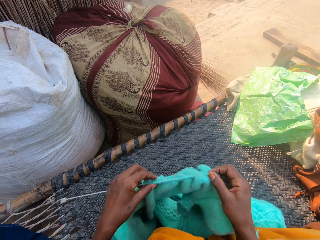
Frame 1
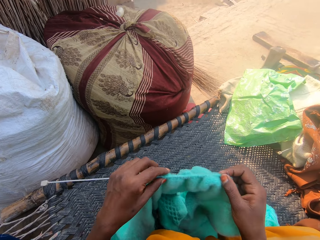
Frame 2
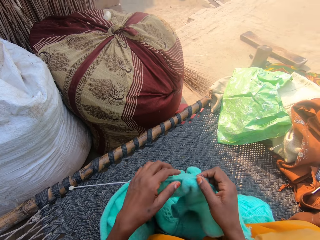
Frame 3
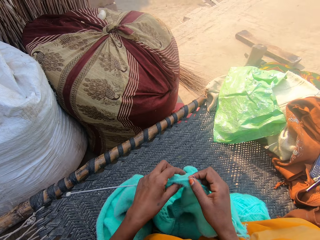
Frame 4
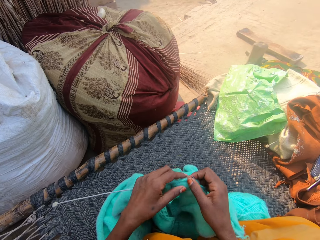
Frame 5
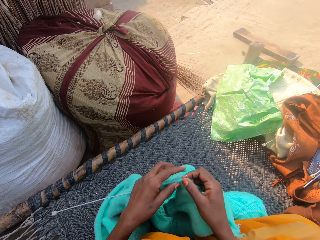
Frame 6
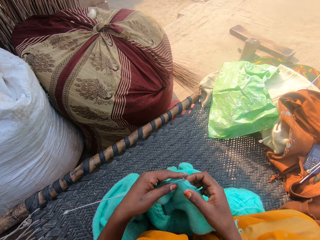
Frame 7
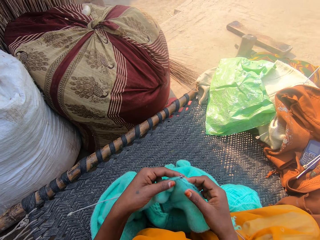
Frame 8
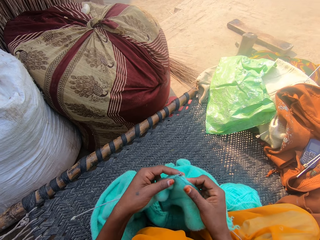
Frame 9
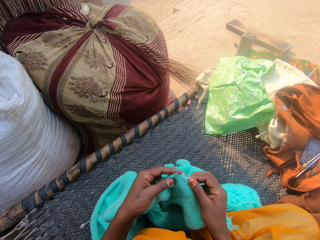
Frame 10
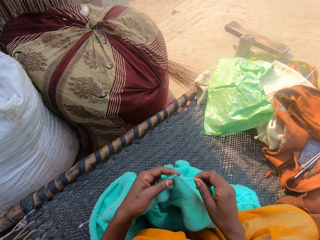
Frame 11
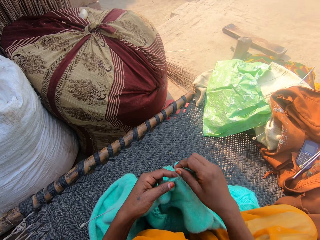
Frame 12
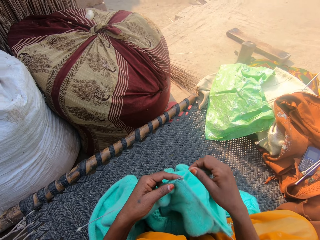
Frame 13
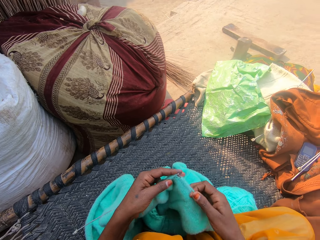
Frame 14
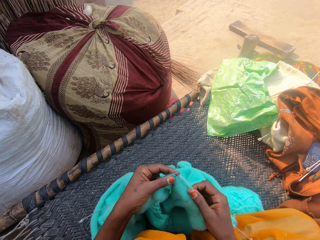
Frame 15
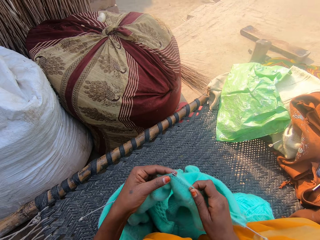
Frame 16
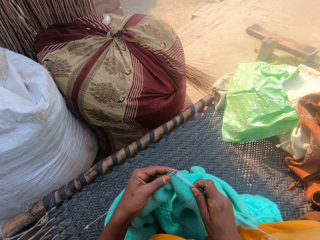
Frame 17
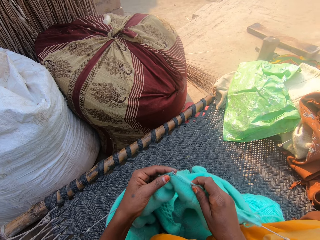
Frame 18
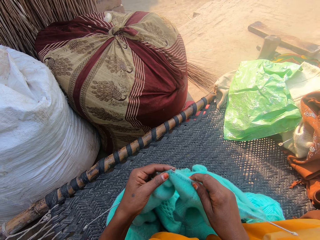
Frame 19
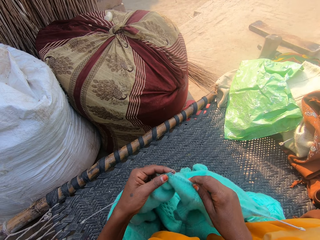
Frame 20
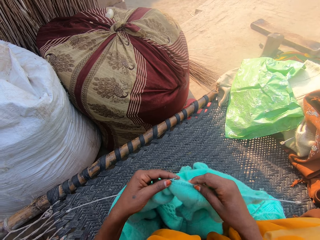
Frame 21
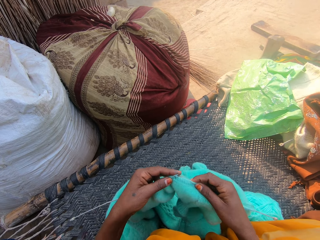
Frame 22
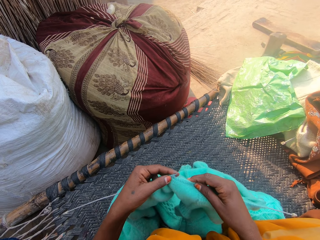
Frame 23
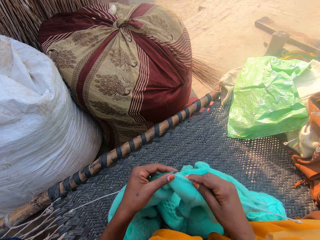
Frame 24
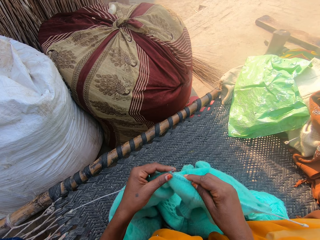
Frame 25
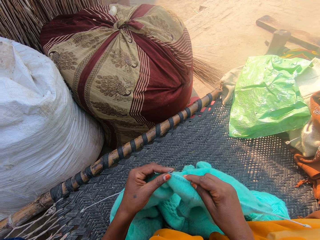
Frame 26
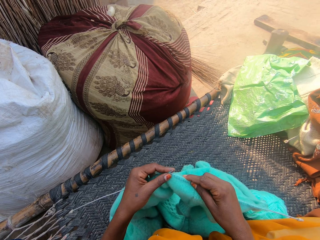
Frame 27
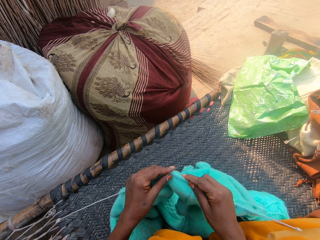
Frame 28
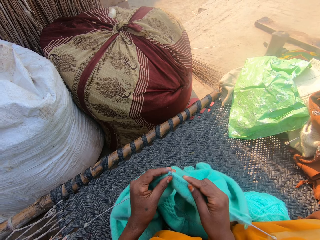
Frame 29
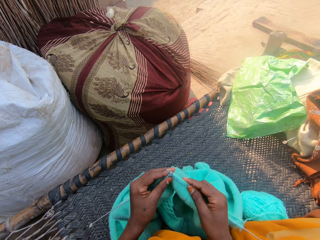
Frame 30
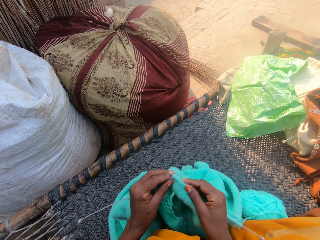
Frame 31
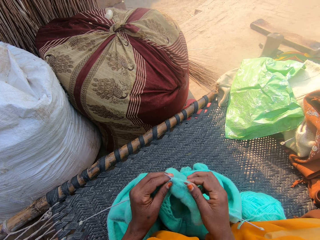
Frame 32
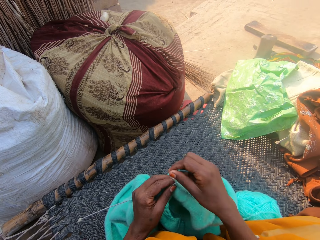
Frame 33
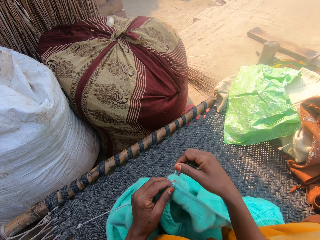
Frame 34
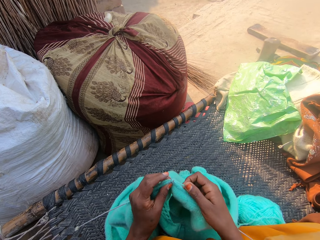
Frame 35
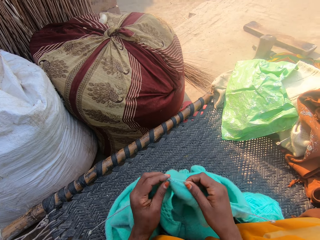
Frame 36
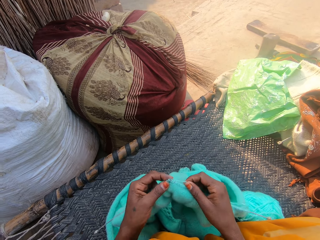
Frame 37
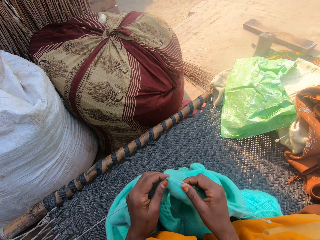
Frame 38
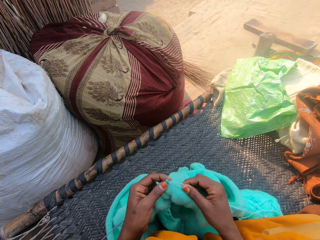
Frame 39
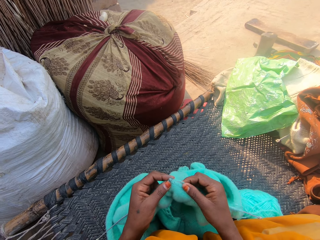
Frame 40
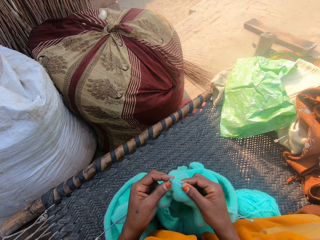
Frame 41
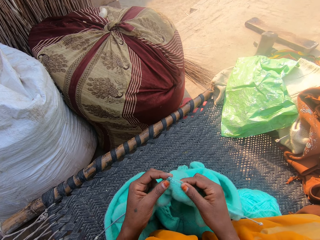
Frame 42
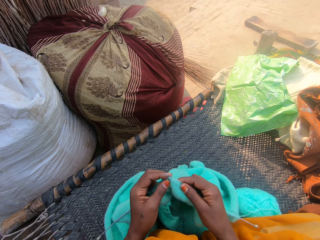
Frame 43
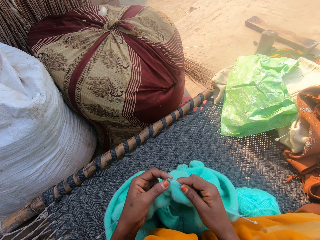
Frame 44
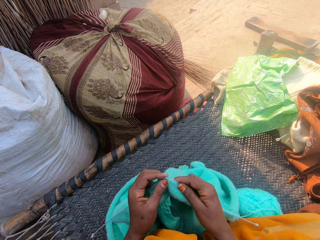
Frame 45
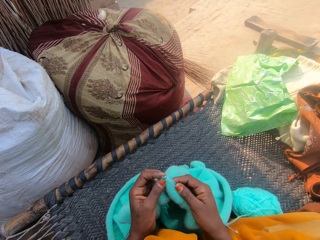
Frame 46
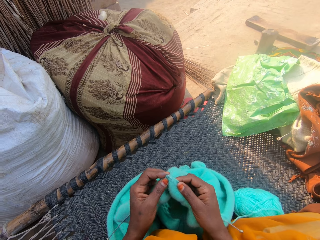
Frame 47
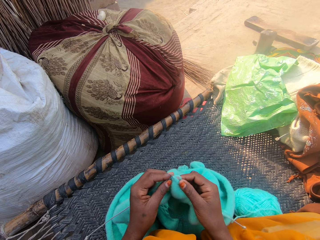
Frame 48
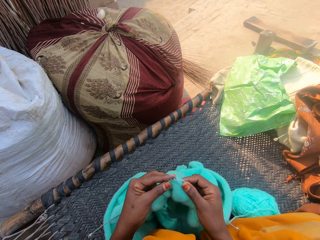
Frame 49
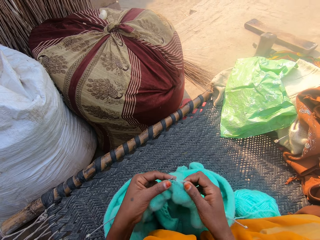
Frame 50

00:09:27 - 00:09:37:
The camera wearer pushes the piece of cloth on the sewing needle. She adjusts the crochet with her left hand. She crochets with the yarn. She sews the piece of cloth with the sewing needles.

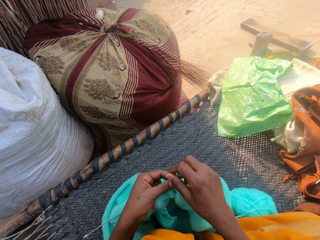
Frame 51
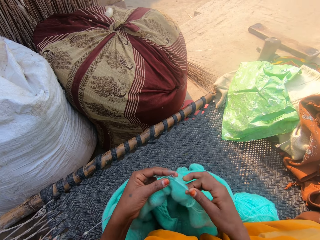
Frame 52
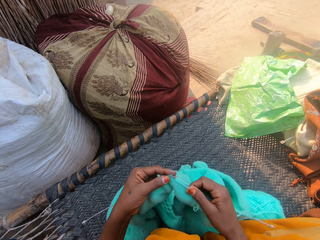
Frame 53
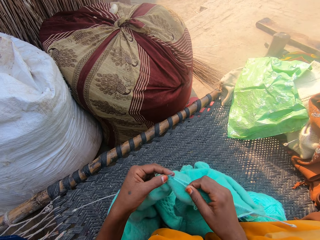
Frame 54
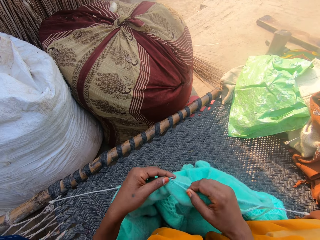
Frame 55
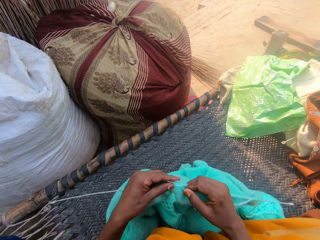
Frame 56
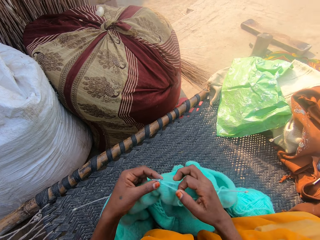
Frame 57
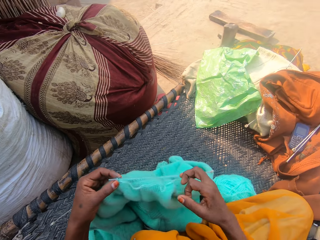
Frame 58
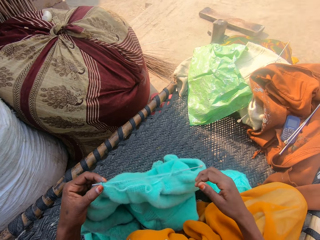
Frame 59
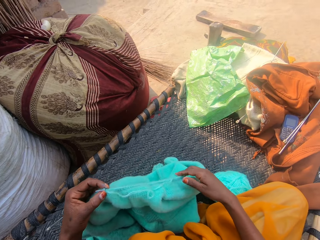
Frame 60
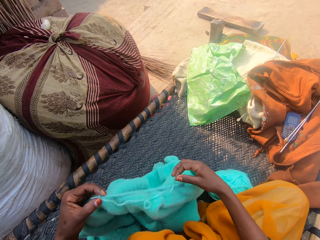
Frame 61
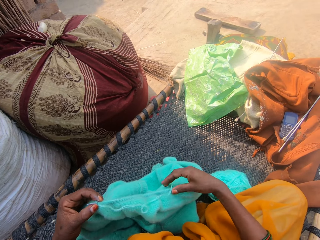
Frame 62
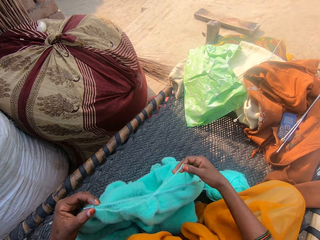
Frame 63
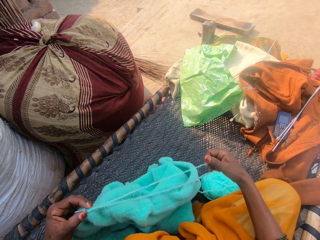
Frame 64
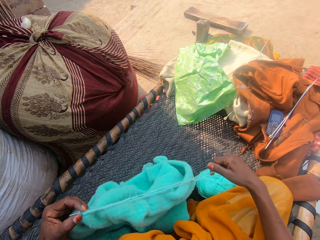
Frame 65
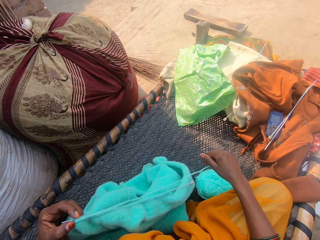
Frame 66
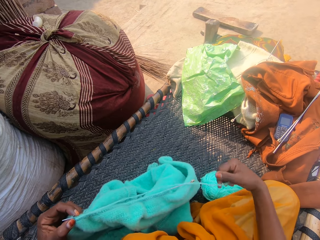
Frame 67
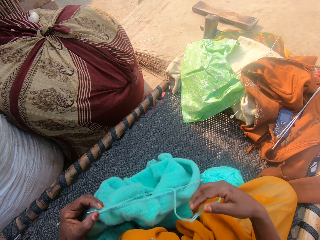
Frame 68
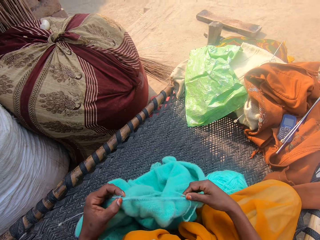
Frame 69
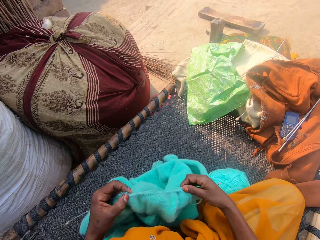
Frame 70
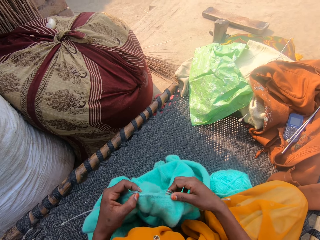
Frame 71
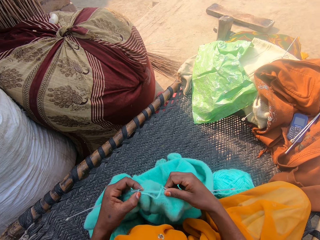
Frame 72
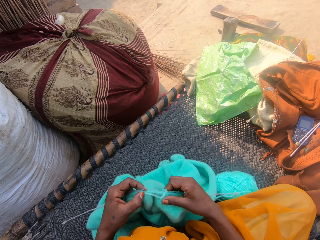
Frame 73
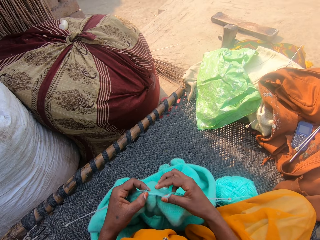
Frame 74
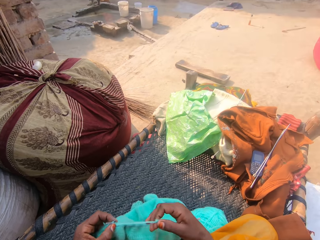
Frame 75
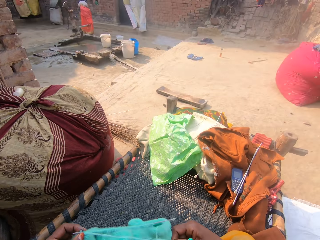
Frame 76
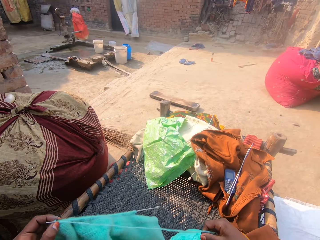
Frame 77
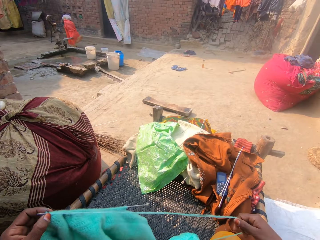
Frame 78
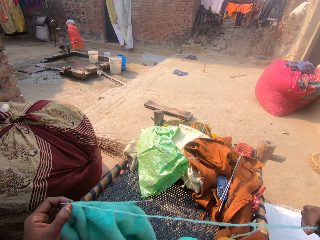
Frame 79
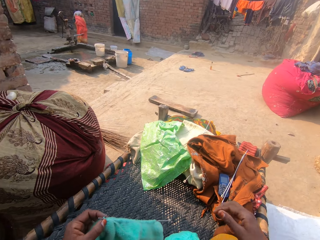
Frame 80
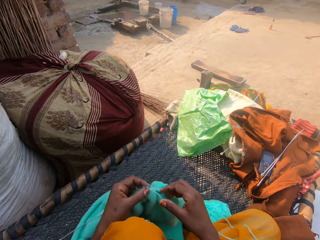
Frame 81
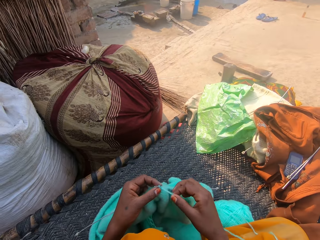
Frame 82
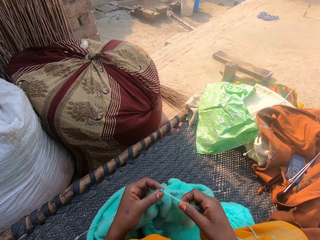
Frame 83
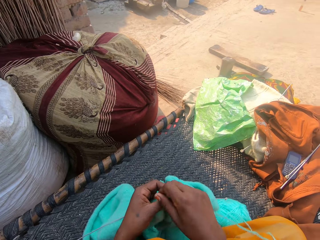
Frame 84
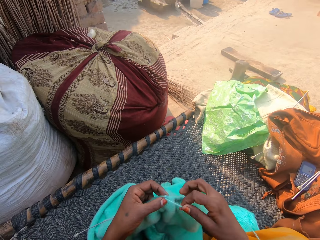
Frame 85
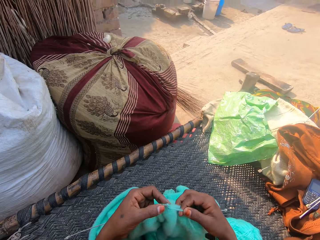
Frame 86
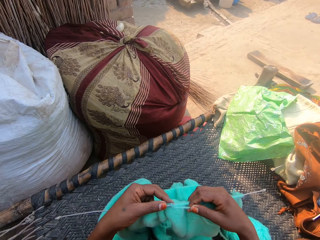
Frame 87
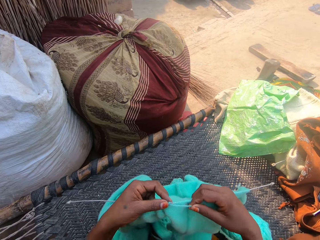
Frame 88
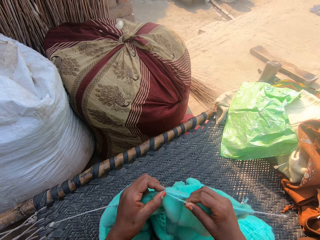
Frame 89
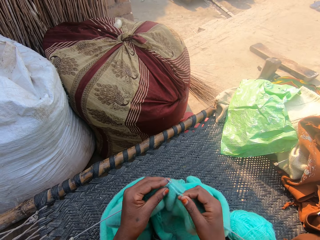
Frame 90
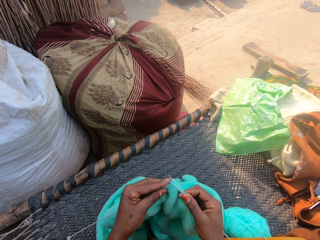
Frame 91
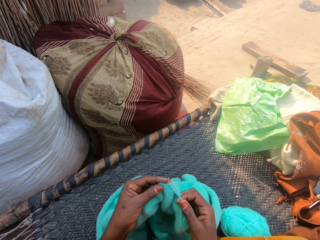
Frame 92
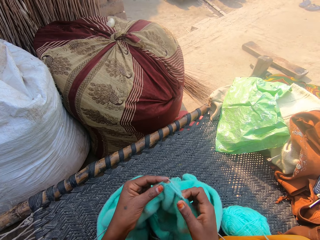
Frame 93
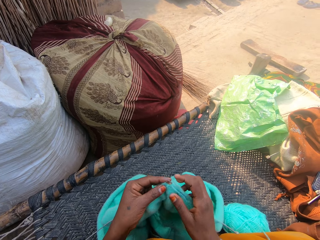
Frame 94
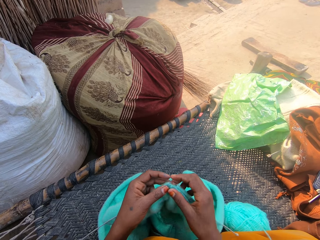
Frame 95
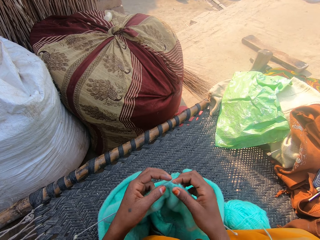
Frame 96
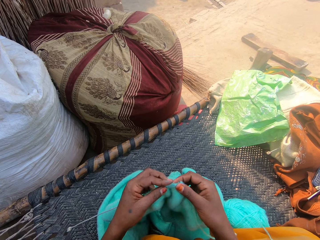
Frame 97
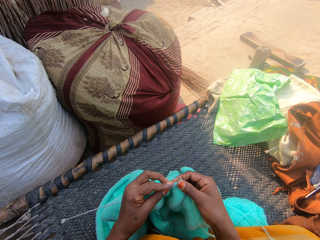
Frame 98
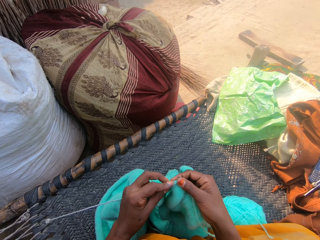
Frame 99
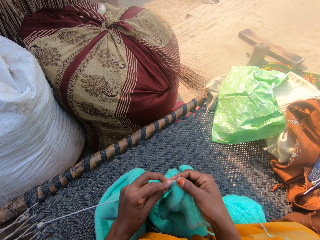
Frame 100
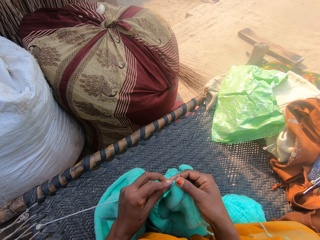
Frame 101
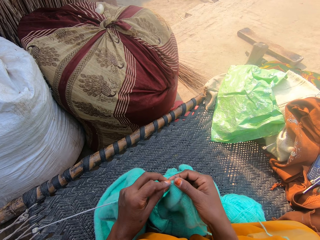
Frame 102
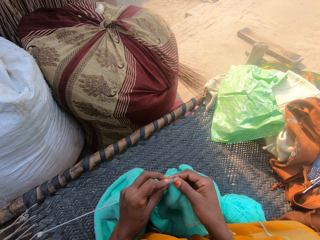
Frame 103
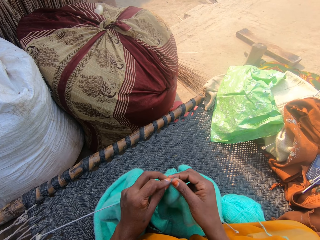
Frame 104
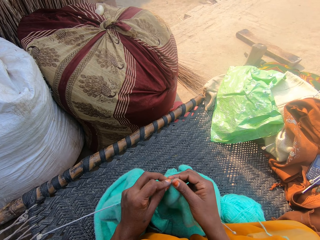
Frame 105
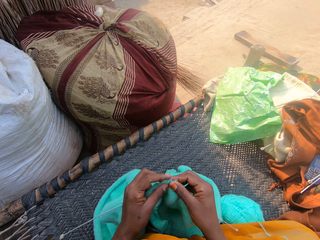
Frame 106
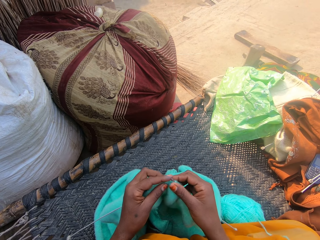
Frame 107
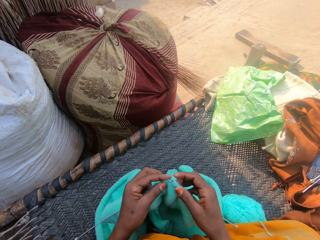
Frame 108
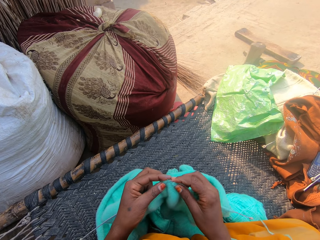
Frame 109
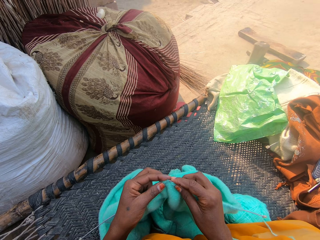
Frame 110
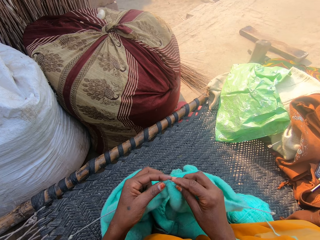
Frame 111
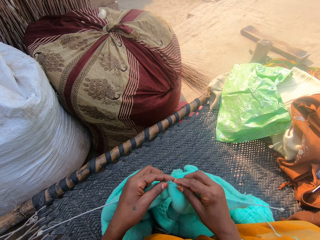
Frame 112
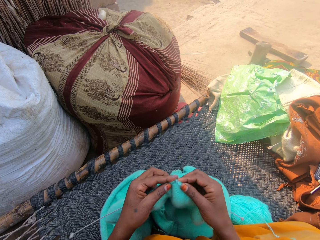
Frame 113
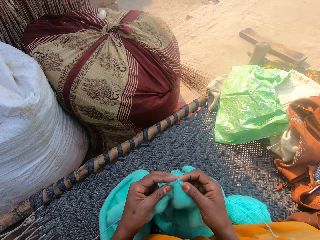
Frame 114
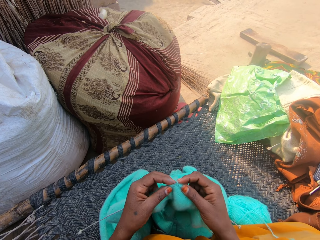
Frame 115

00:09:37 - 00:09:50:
The camera wearer pulls the yarn. She adjusts the yarn with her right hand. She pushes the piece of cloth on the sewing needle. She adjusts the crochet with her right hand. She looks around the compound. She pulls the yarn. She crochets with the yarn. She sews the piece of cloth with the sewing needles.
